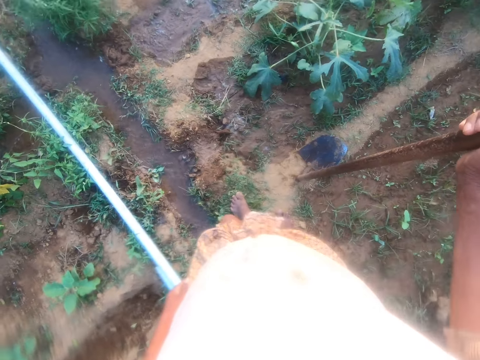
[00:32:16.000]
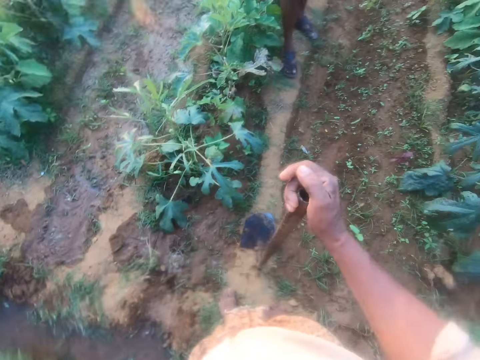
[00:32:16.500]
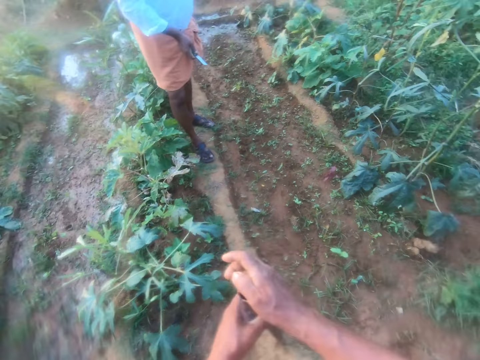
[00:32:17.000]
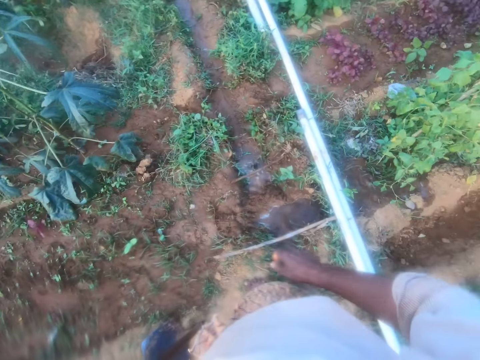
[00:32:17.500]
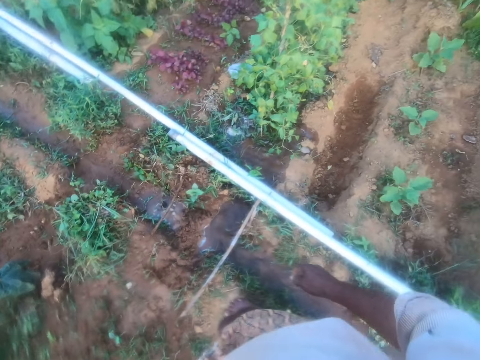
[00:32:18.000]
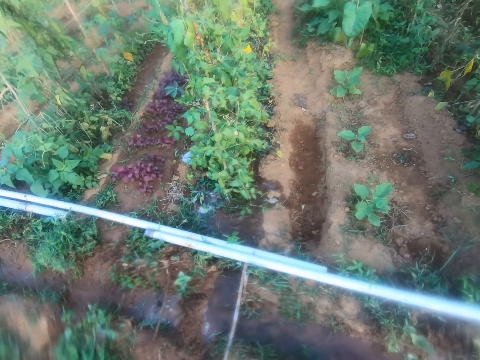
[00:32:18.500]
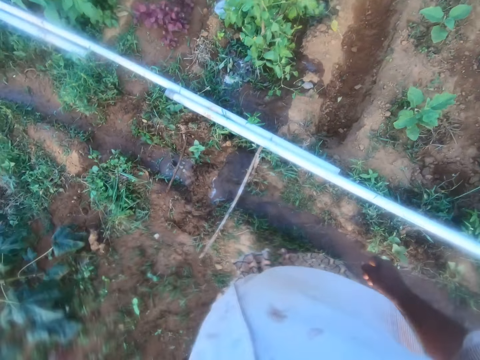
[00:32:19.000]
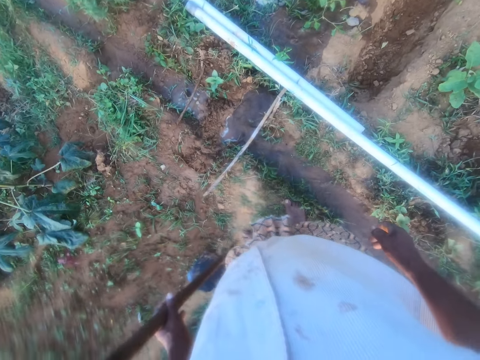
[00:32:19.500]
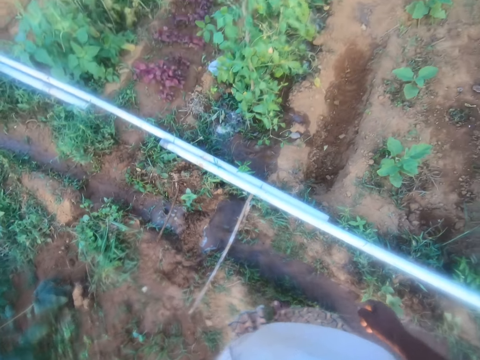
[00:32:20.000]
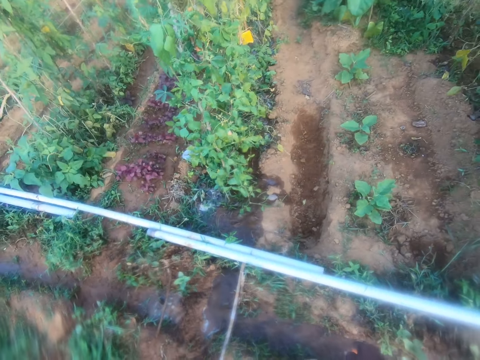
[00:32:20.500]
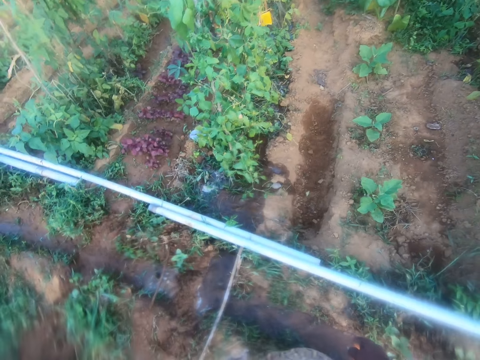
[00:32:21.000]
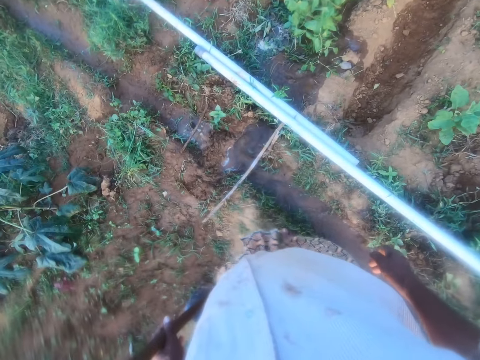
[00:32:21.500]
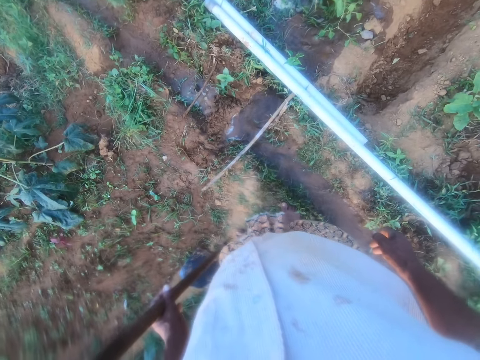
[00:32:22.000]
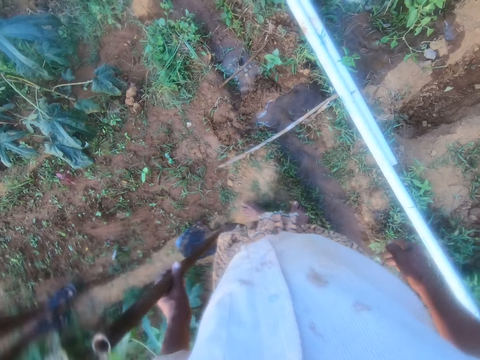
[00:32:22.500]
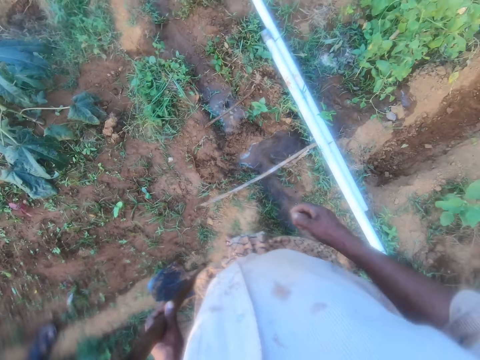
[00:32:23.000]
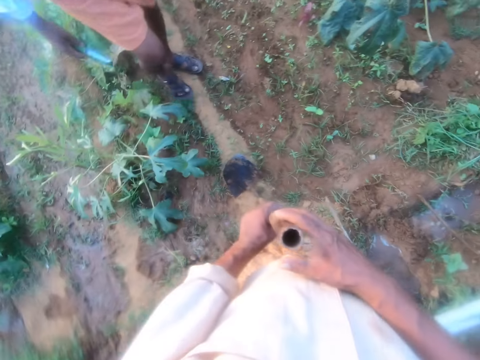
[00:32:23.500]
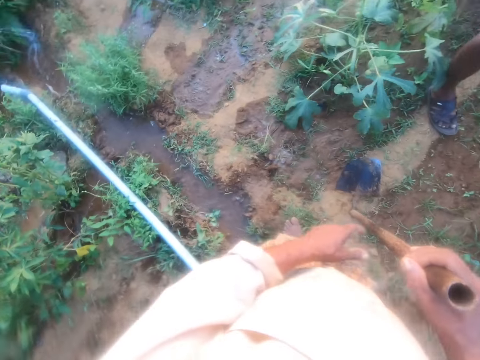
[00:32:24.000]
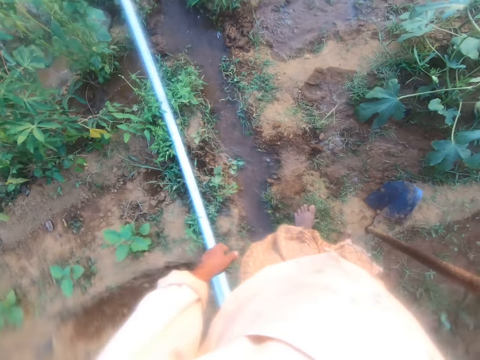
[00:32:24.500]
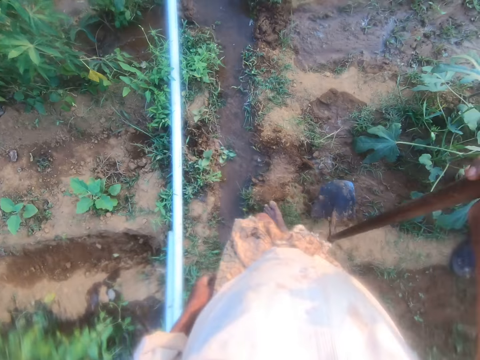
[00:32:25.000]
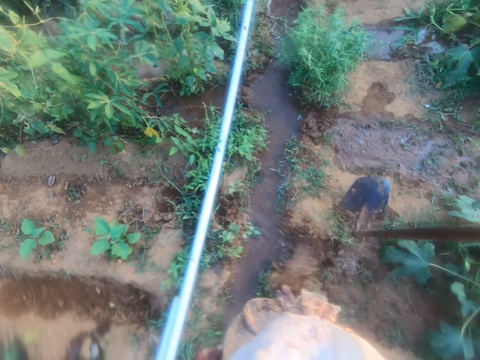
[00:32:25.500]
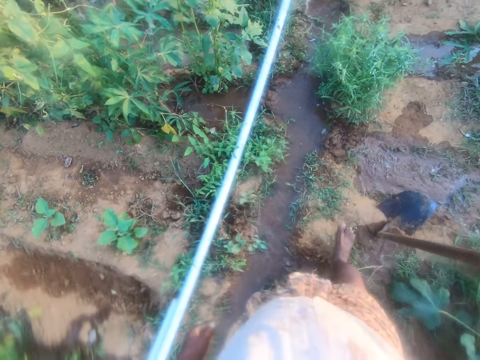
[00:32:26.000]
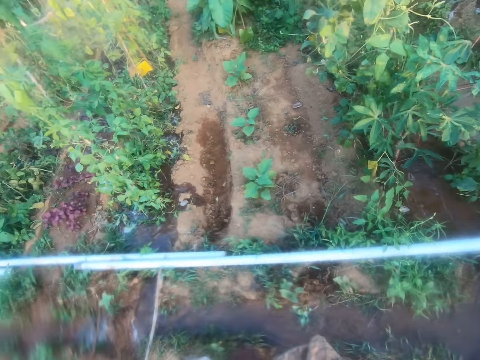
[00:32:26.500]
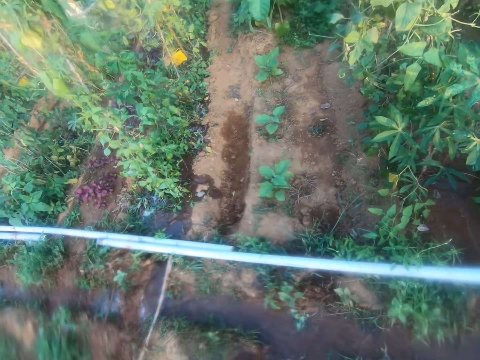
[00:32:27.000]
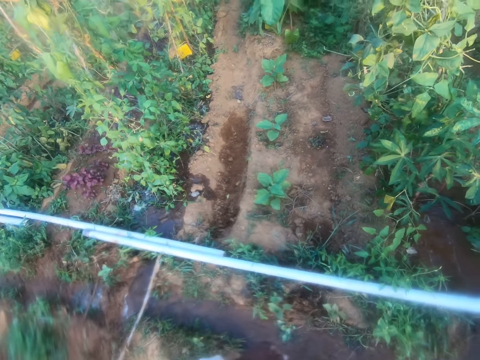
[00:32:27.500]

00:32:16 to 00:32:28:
The camera wearer holds the fork hoe with the left hand. They look around. They hold the fork hoe with the left hand. They move around.

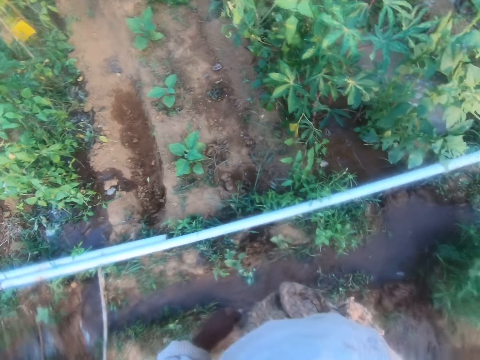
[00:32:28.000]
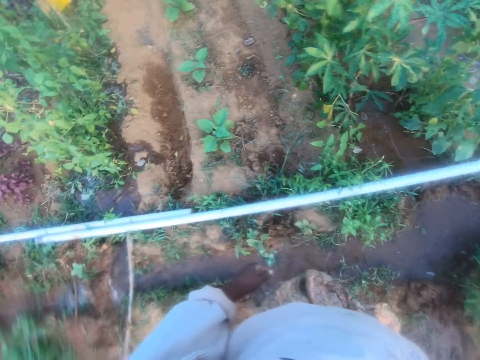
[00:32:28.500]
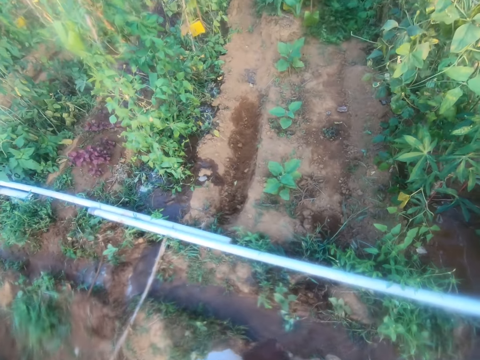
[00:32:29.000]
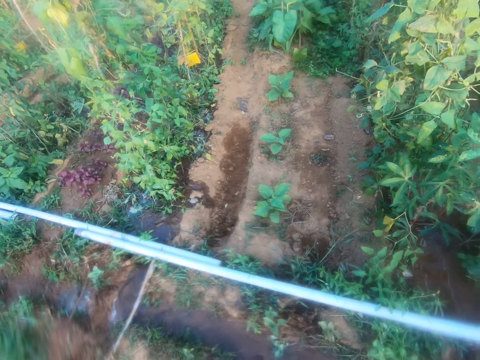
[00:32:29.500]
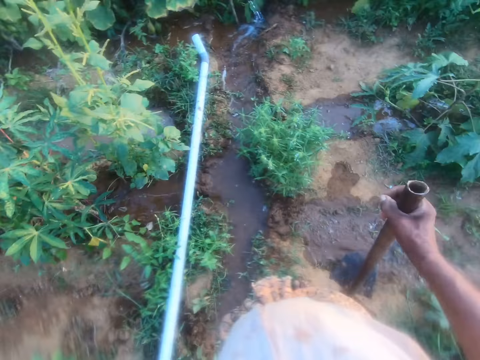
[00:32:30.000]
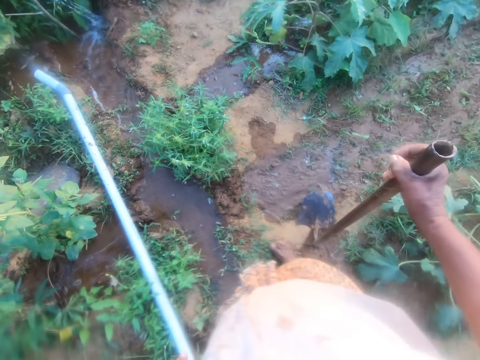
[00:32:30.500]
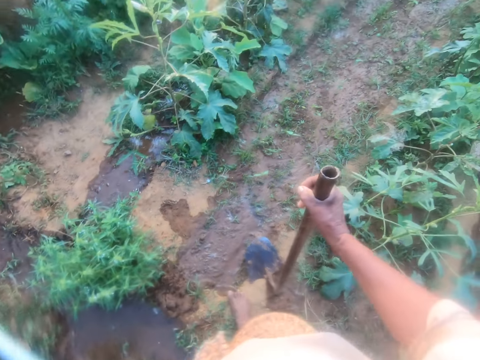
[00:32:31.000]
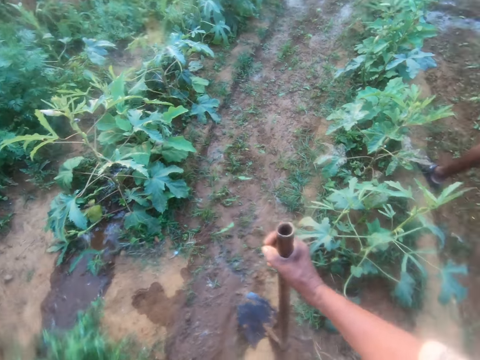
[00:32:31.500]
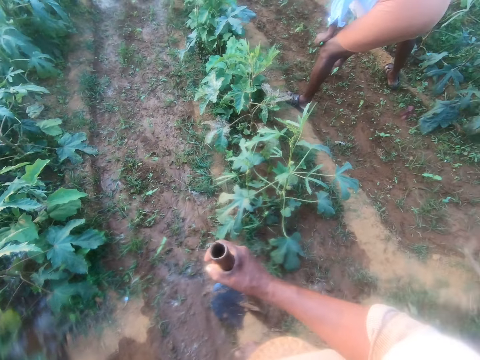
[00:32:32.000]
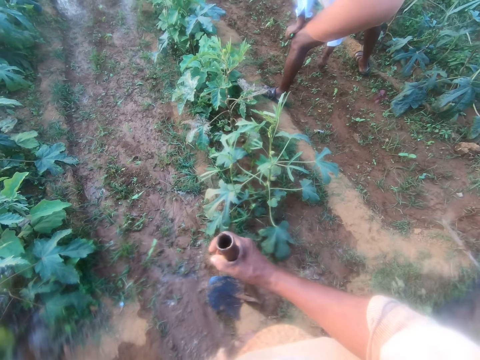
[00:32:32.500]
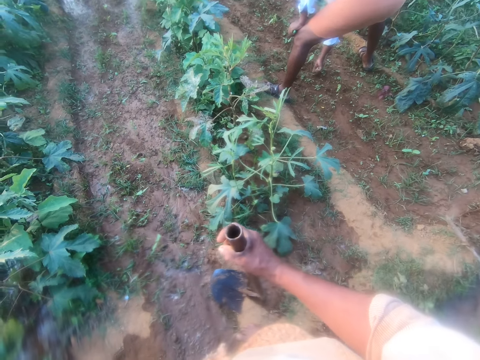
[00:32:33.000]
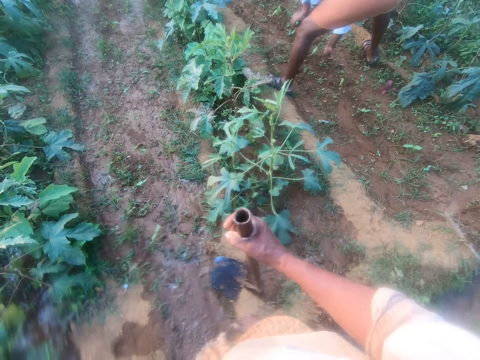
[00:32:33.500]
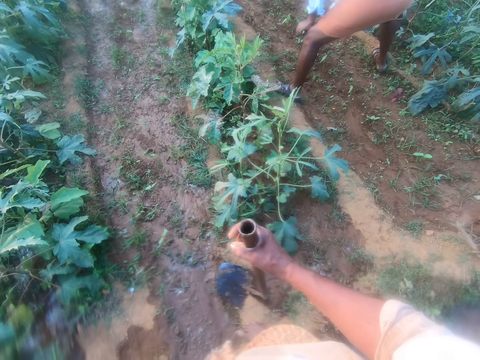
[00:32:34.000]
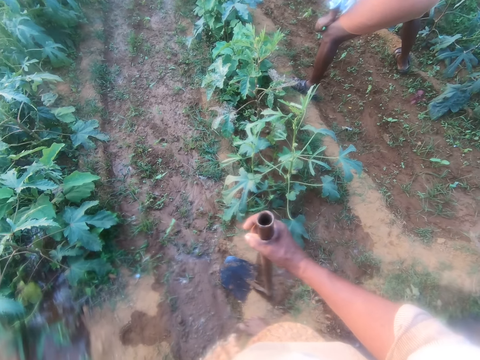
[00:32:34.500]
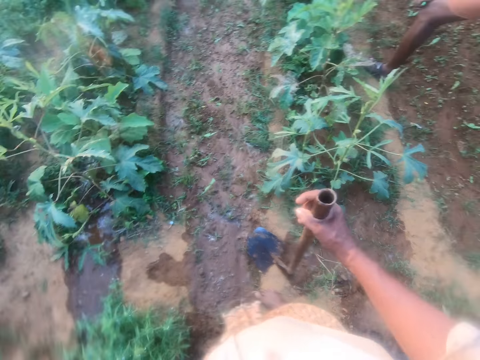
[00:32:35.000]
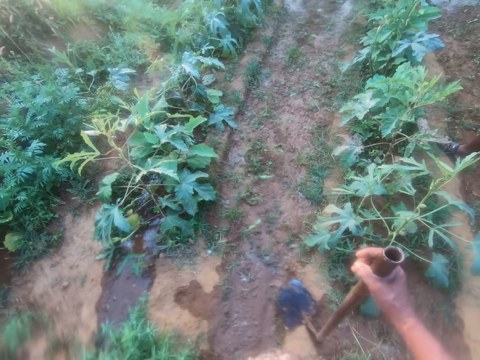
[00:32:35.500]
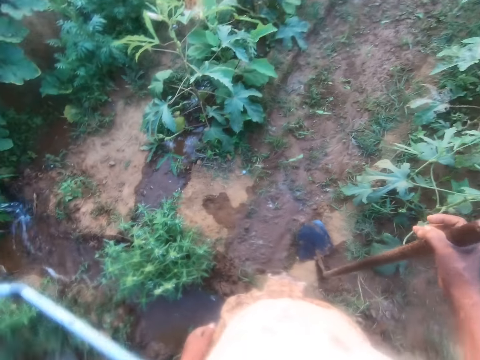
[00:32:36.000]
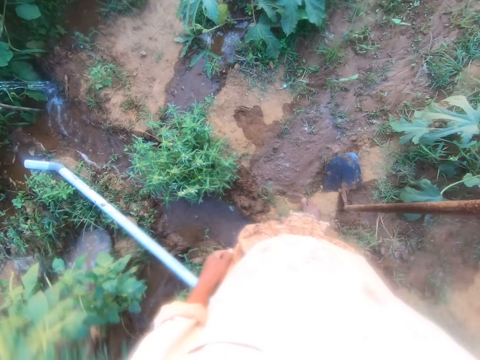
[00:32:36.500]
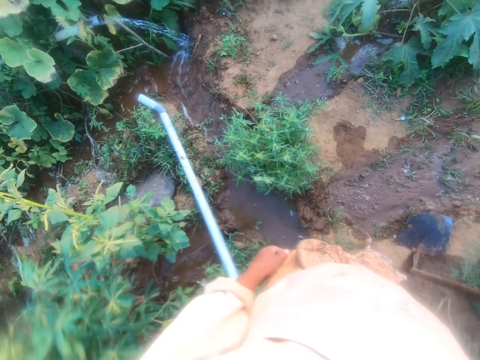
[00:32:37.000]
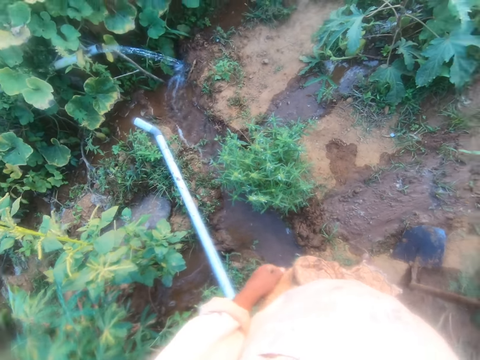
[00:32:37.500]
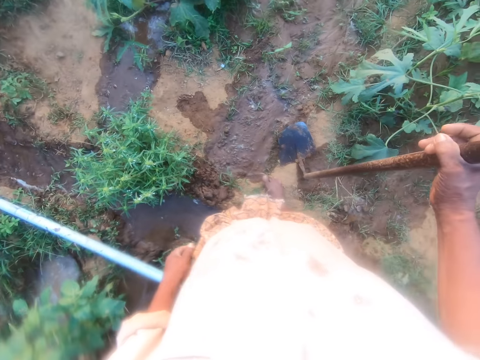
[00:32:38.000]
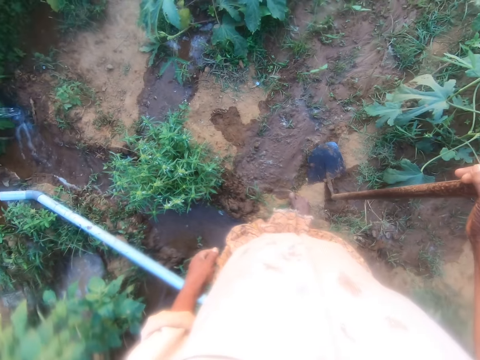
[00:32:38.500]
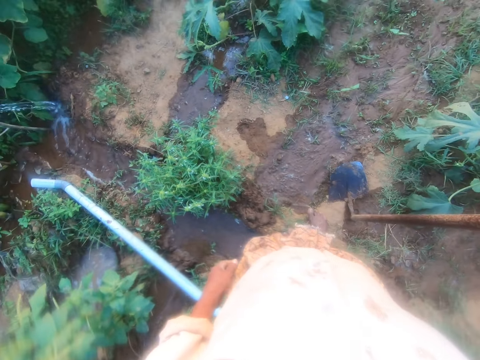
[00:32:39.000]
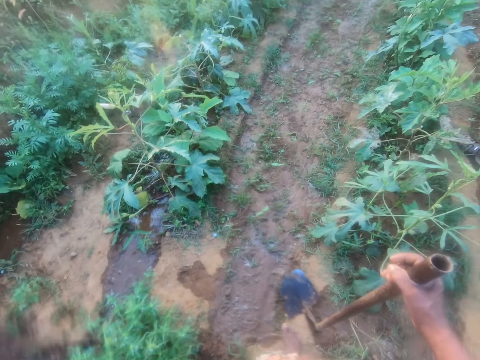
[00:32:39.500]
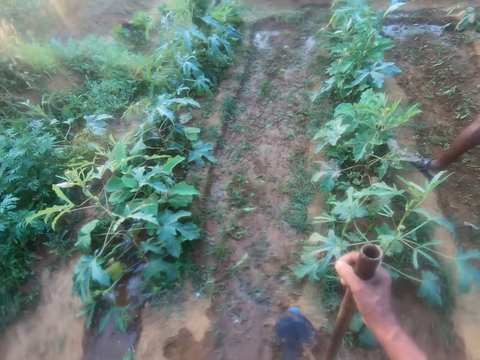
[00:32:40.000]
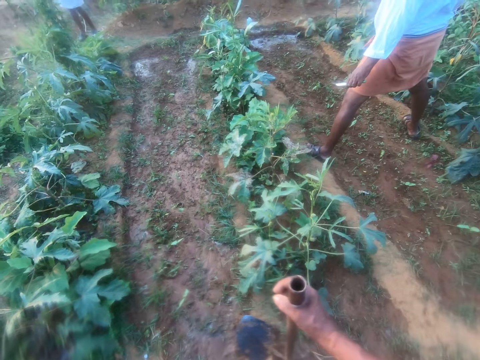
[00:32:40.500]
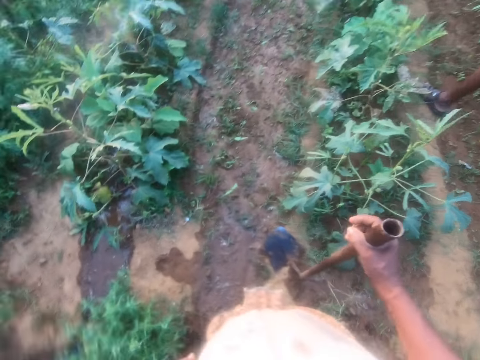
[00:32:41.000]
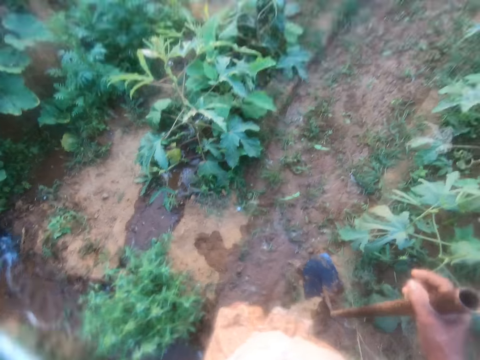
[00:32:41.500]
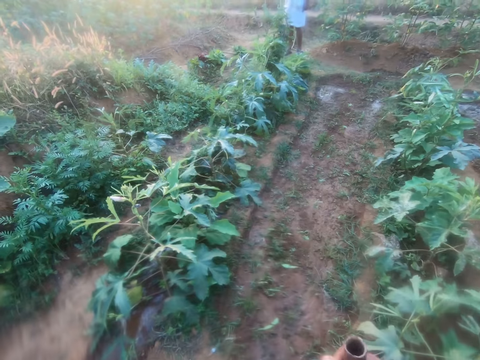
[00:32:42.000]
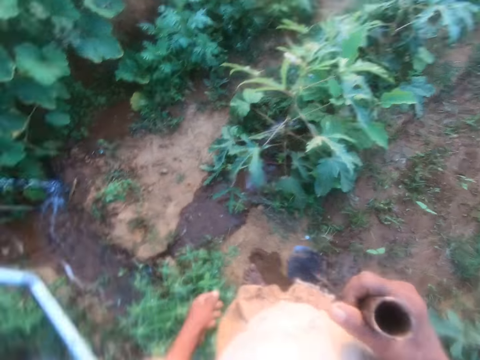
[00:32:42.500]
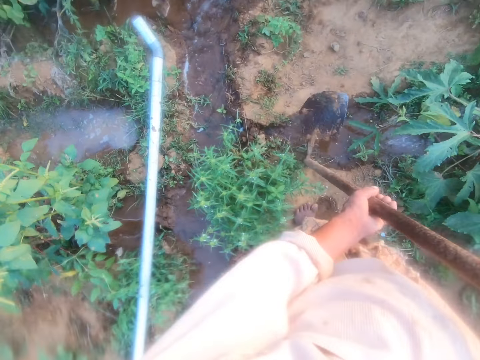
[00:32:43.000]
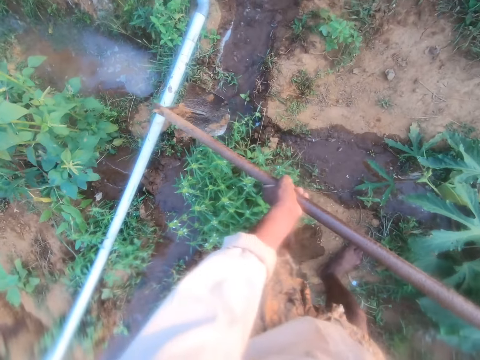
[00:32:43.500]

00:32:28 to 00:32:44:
The camera wearer looks around. They converse with a man. The man uproots the weeds. The camera wearer looks around the farm. The man converses with the camera wearer.
